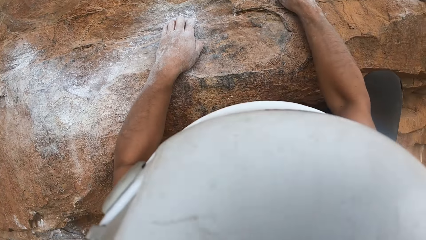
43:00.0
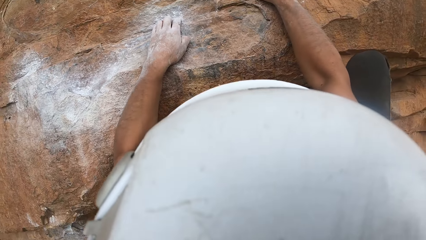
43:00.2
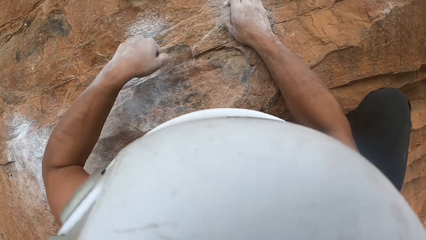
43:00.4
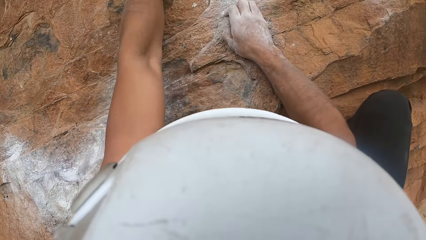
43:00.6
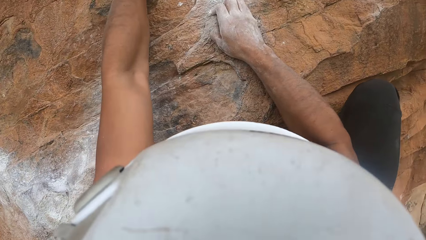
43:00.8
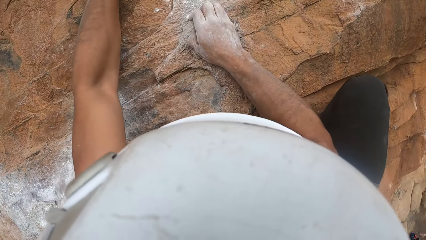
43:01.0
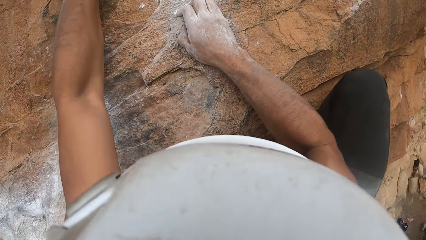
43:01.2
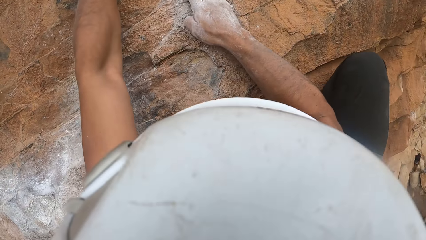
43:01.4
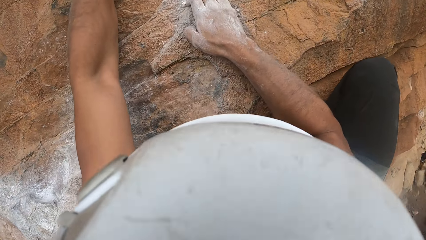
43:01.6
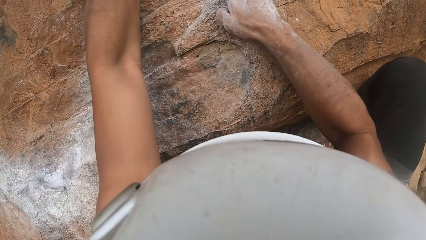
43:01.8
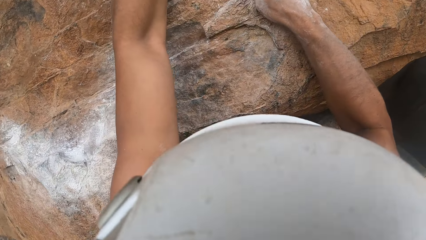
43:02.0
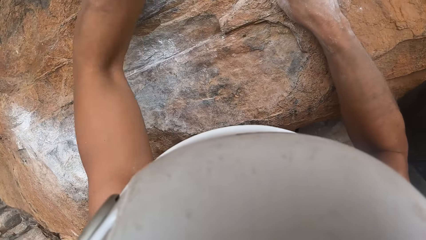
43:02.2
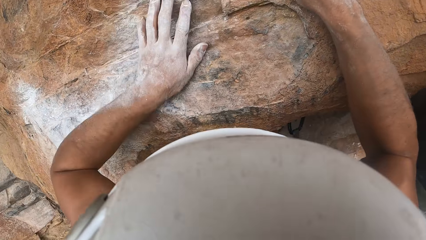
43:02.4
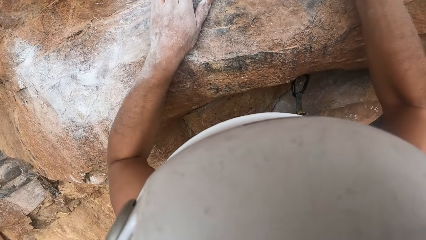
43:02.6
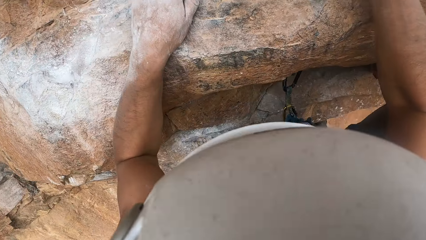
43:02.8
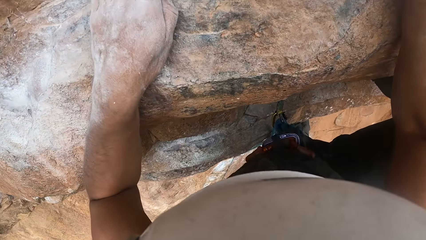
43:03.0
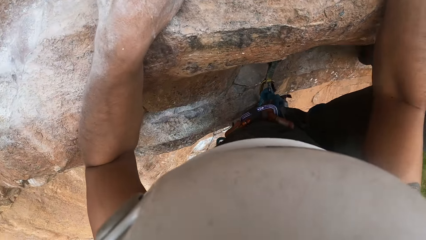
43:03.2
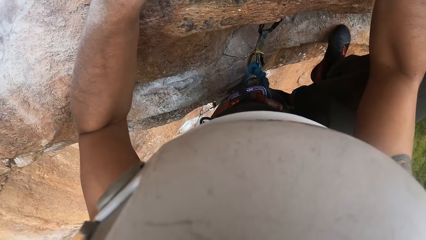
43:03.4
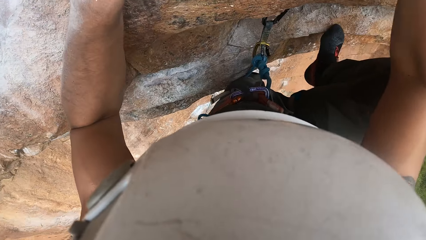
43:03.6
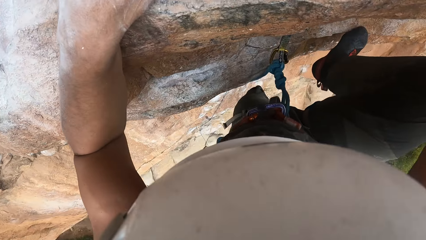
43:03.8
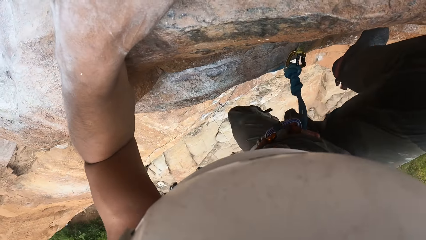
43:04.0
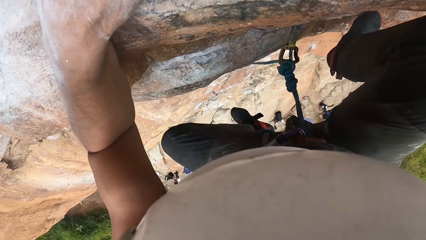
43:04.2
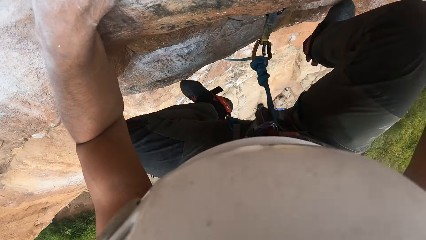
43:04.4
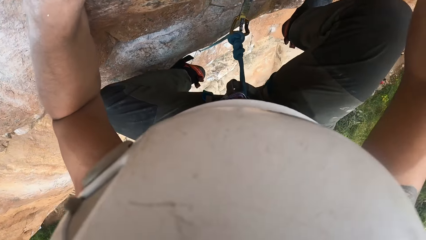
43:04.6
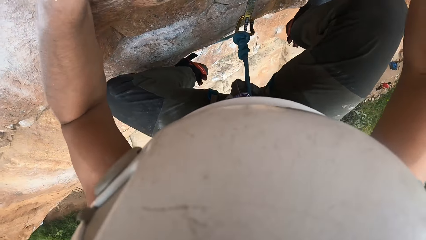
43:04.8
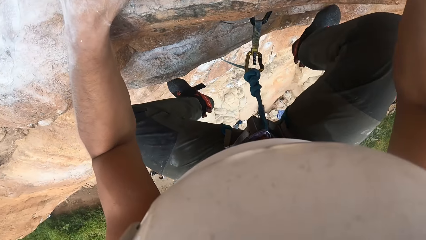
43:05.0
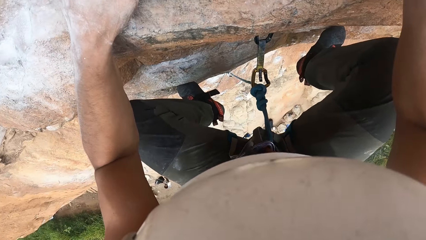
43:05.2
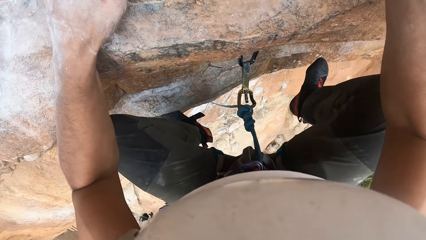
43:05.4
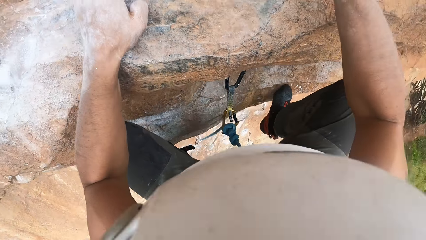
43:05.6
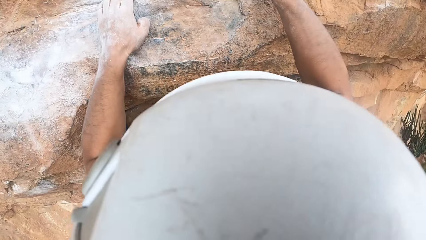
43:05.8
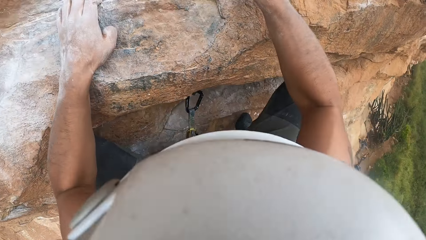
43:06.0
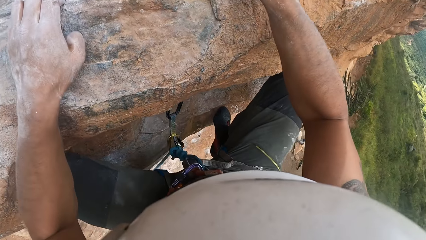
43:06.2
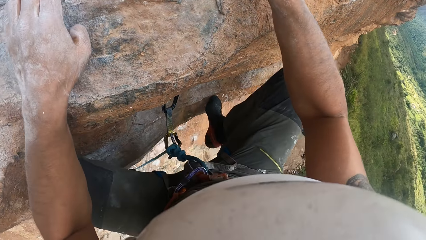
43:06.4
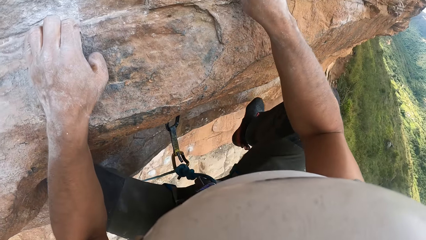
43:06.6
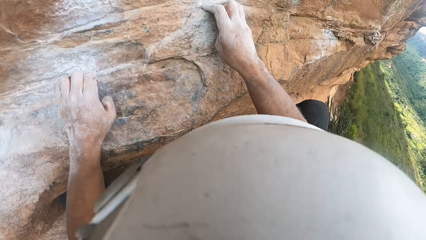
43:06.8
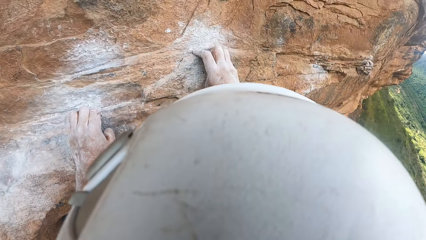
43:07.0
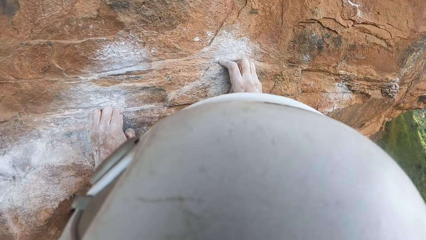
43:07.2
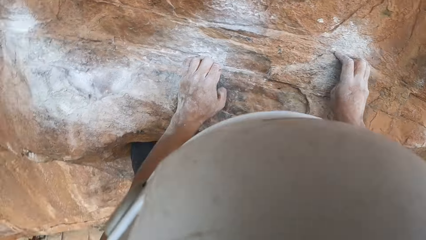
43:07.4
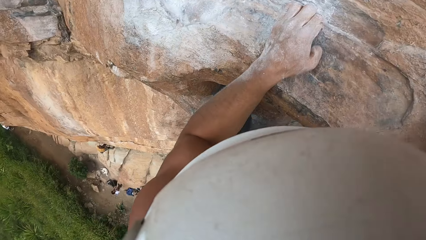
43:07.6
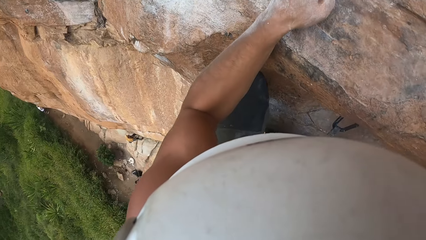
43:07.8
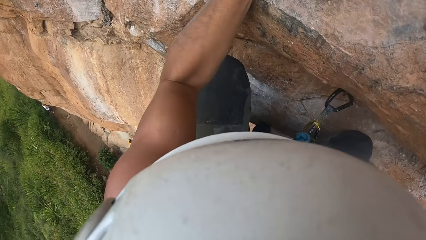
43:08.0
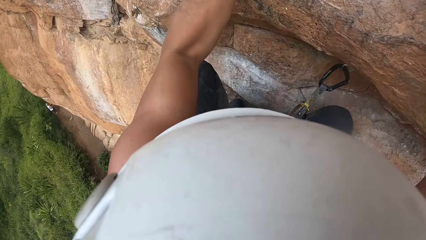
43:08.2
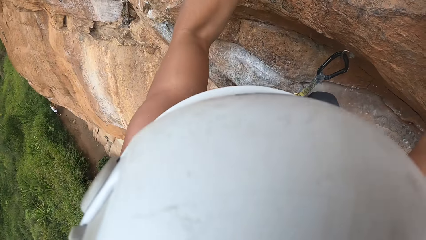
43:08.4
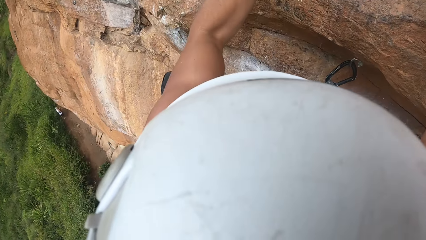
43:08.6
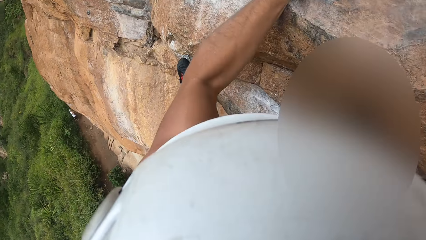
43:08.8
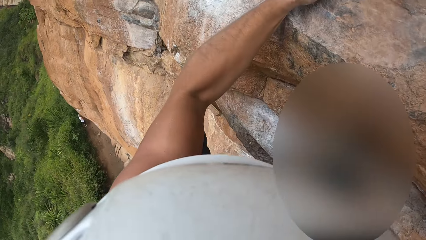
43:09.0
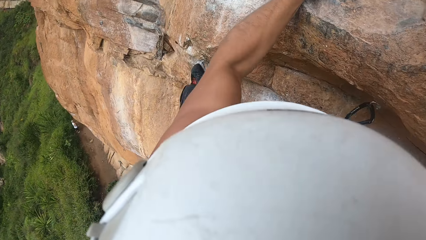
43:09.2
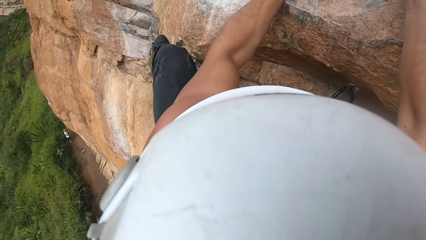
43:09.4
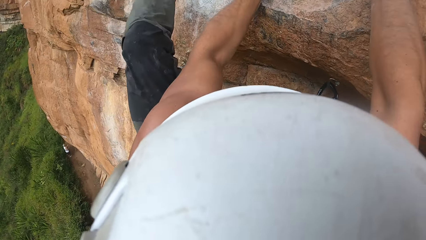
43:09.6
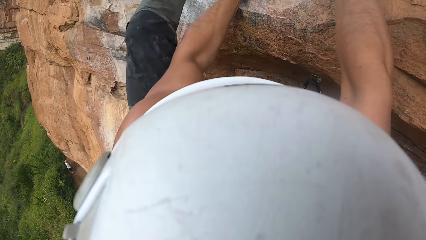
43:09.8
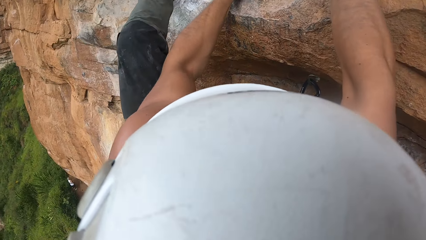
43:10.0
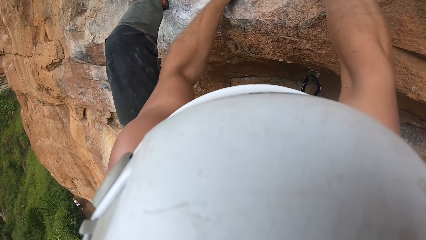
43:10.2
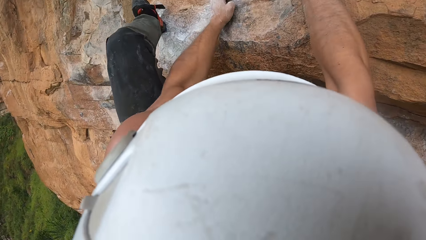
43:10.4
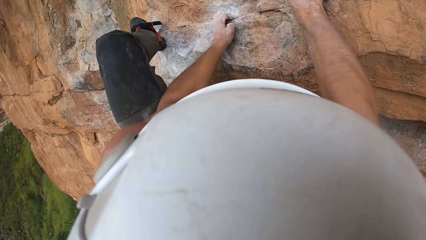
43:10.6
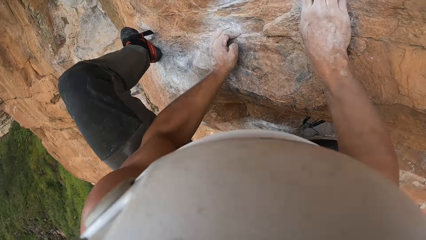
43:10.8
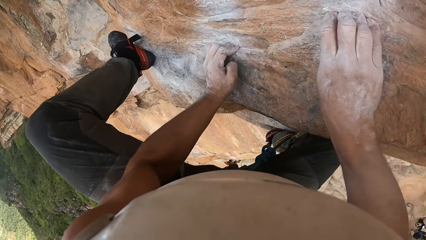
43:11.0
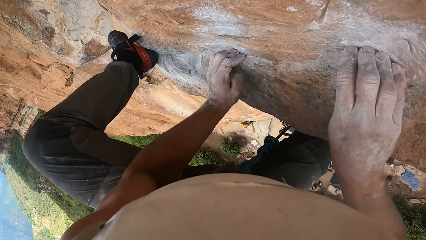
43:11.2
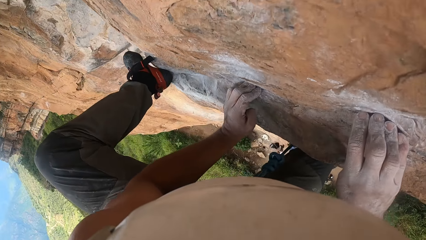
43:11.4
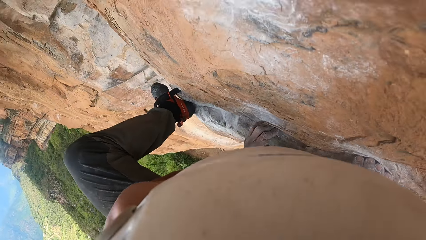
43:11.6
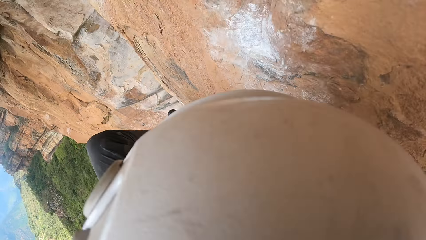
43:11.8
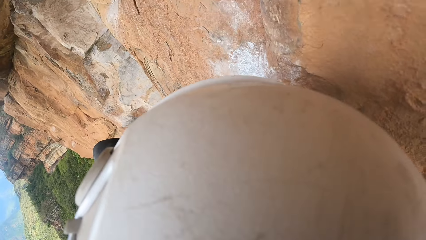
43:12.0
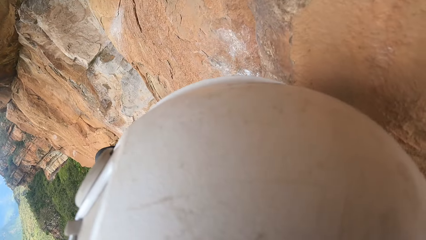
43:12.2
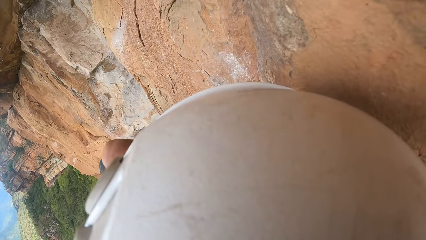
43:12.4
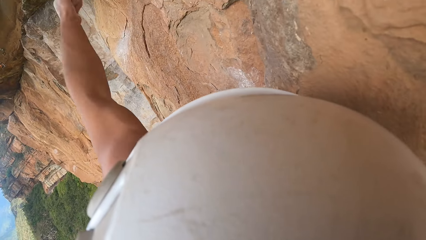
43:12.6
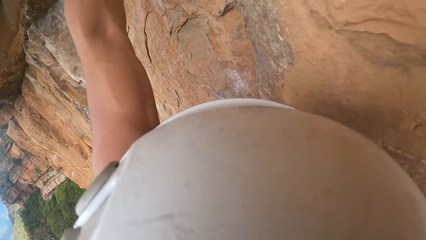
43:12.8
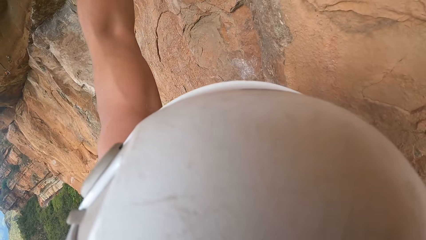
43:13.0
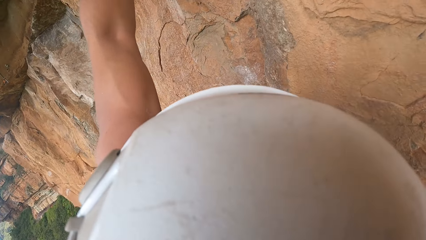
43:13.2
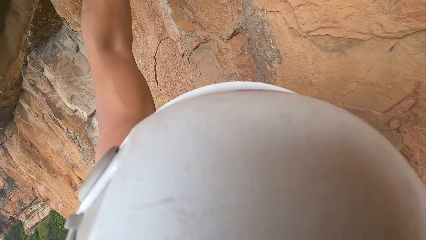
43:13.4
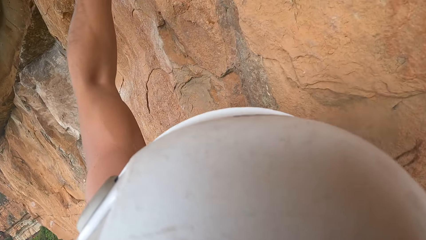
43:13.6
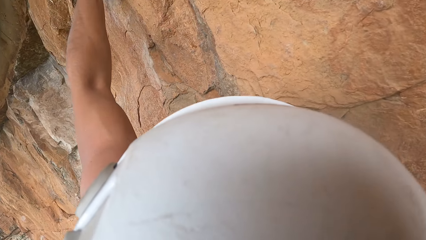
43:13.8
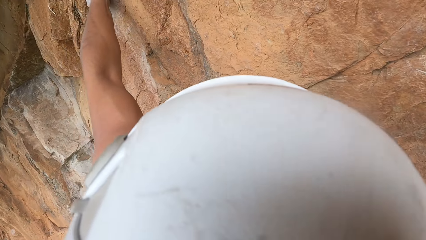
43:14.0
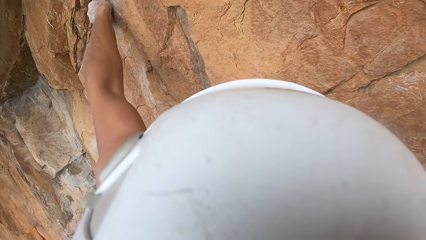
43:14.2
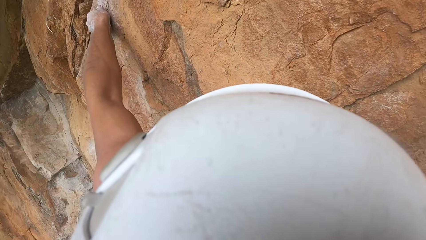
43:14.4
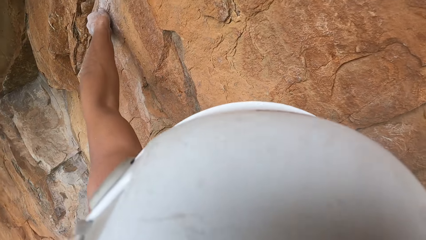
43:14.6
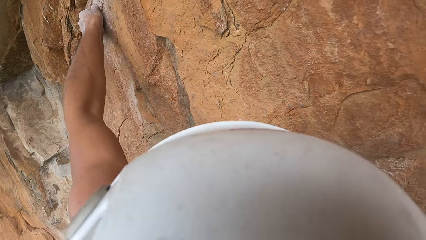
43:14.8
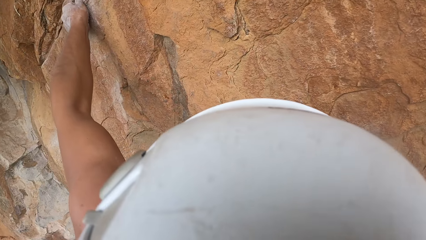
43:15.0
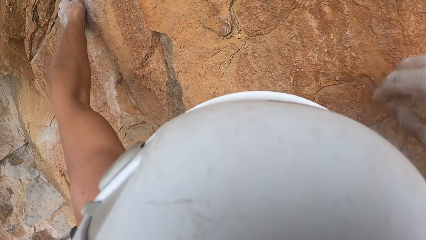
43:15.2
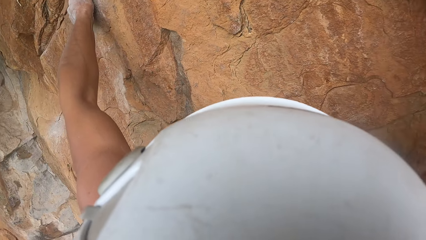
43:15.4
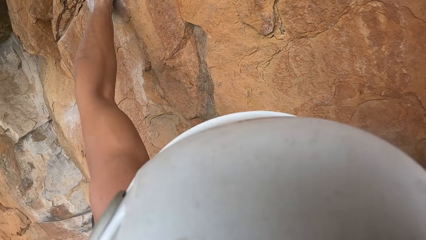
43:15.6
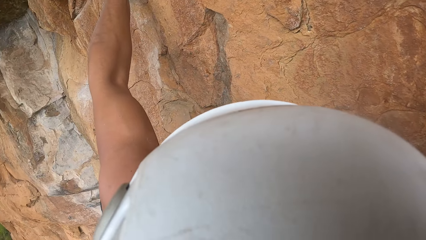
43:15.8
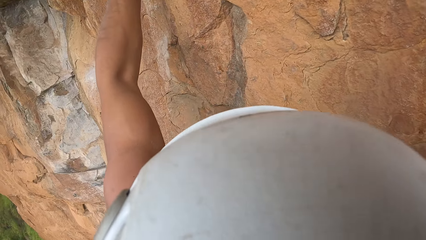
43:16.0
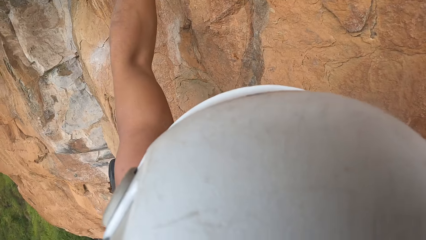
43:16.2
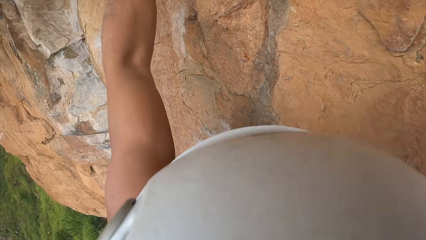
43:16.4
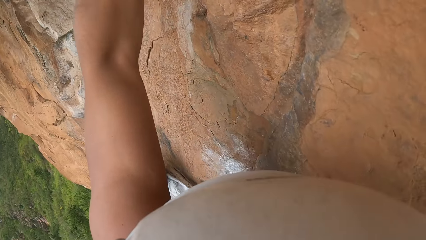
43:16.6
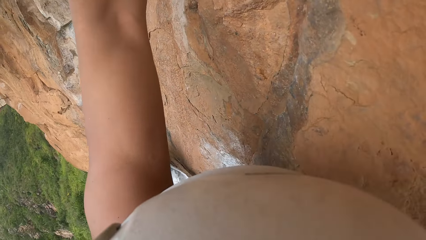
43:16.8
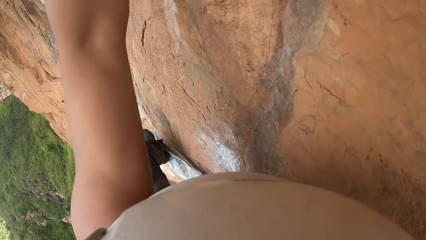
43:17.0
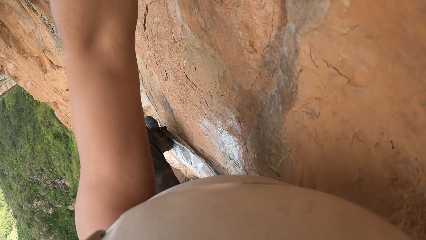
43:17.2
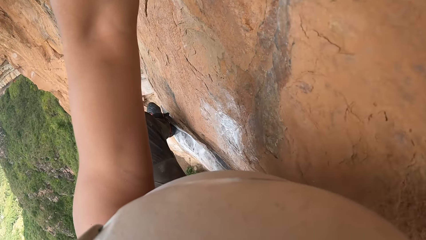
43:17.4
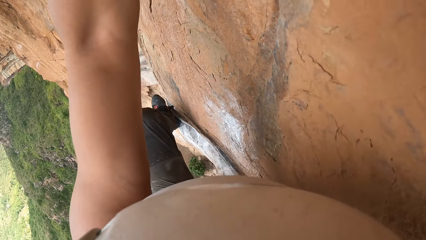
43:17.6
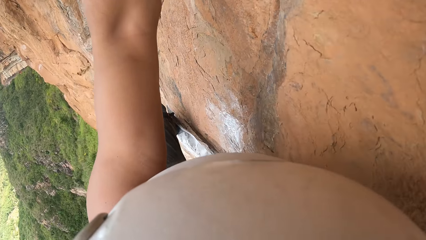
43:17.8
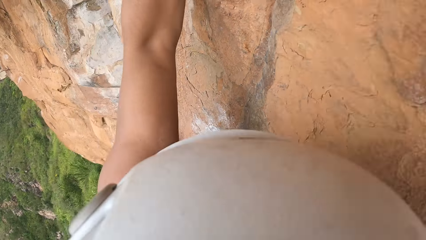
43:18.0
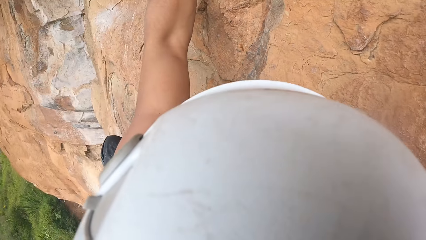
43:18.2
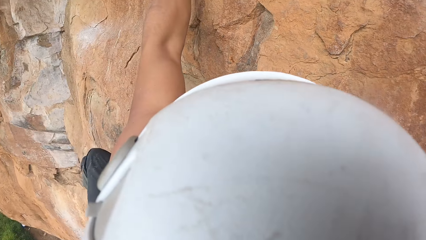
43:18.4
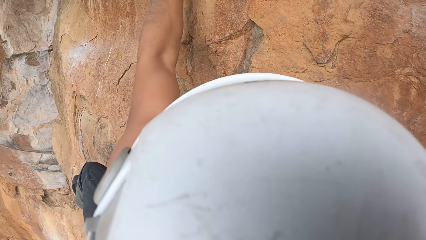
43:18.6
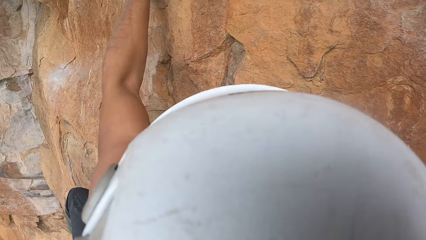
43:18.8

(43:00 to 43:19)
The camera wearer moves the left hand. They move around the right foot. They move around the left foot. They climb up the mountain with both limbs. They move around the left foot. They climb up the mountain with both limbs. They hold the rock with the left hand. They climb up the mountain with both limbs.
